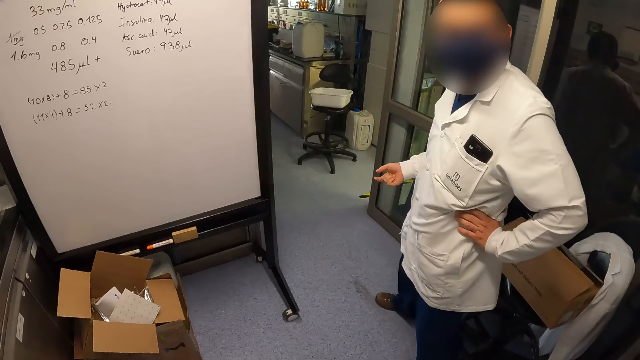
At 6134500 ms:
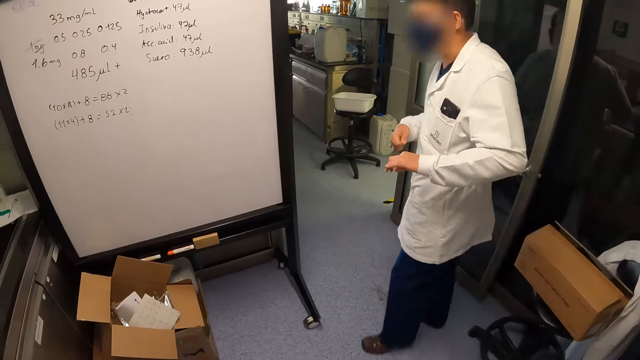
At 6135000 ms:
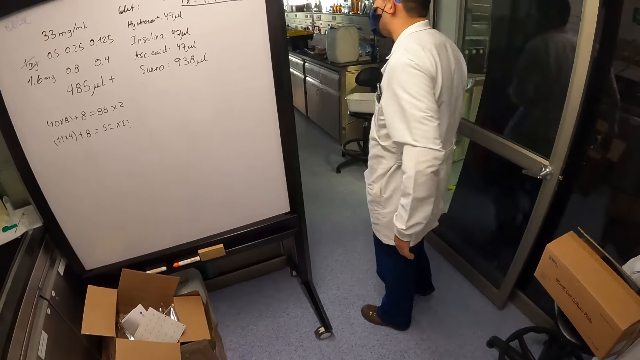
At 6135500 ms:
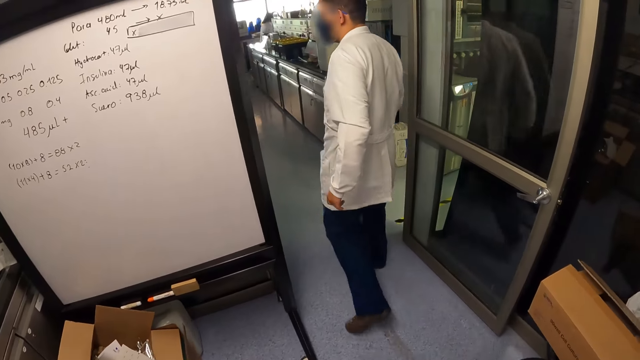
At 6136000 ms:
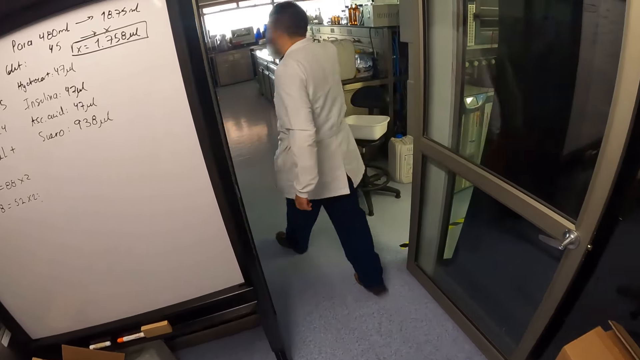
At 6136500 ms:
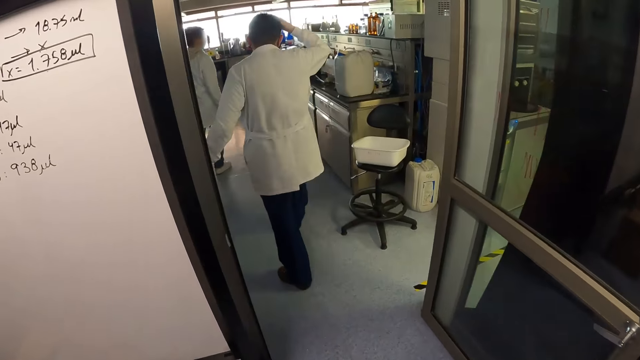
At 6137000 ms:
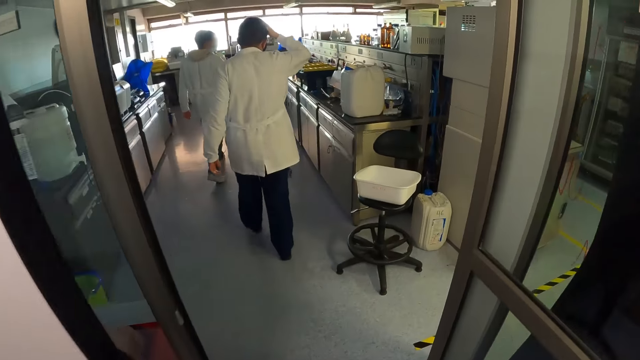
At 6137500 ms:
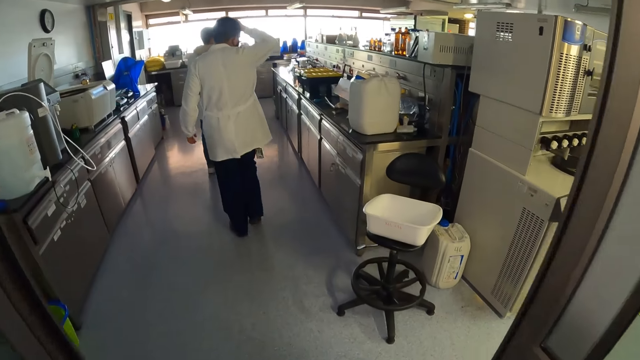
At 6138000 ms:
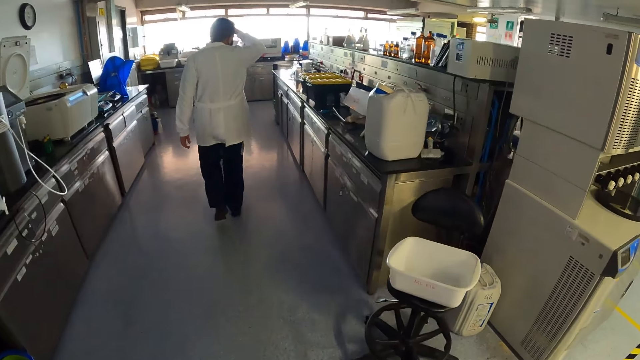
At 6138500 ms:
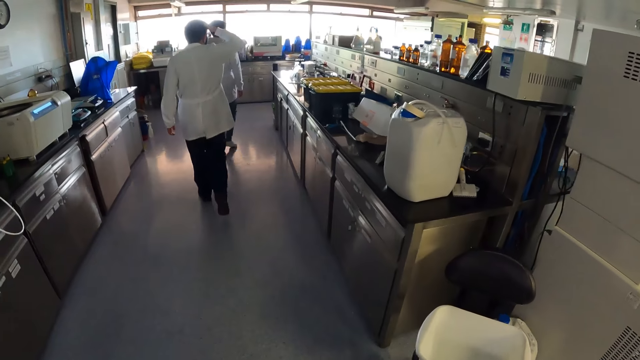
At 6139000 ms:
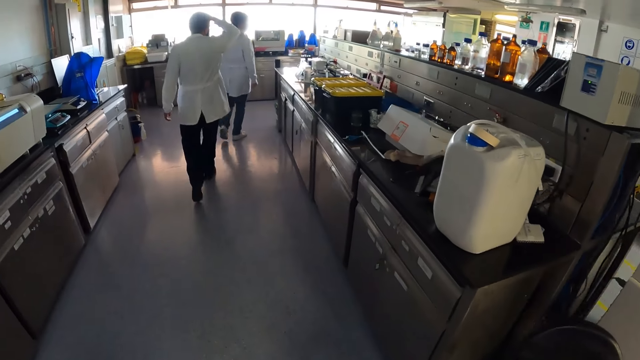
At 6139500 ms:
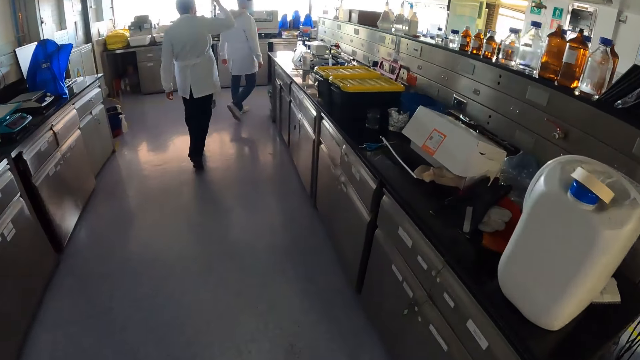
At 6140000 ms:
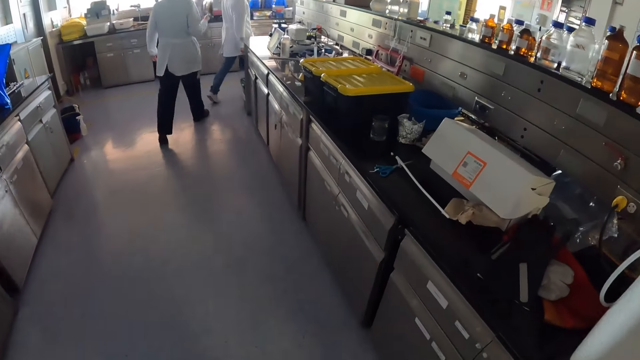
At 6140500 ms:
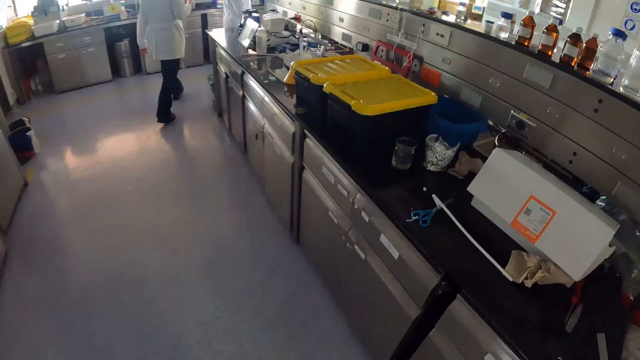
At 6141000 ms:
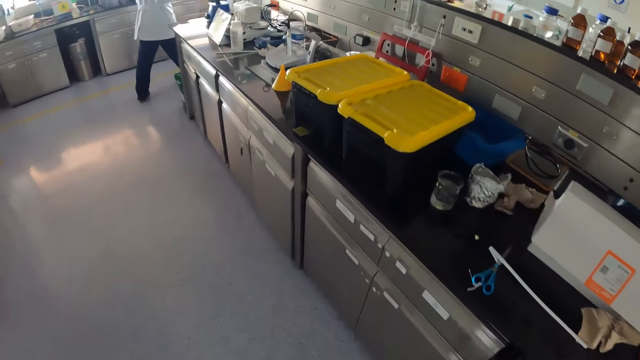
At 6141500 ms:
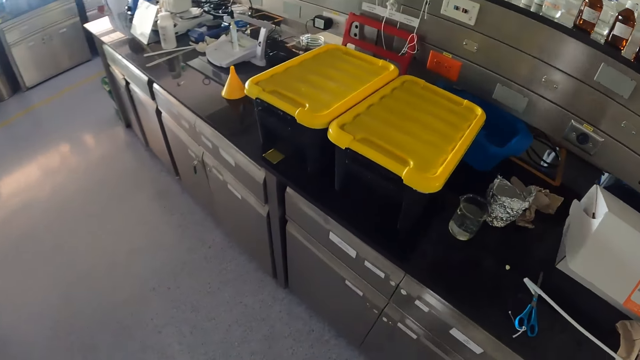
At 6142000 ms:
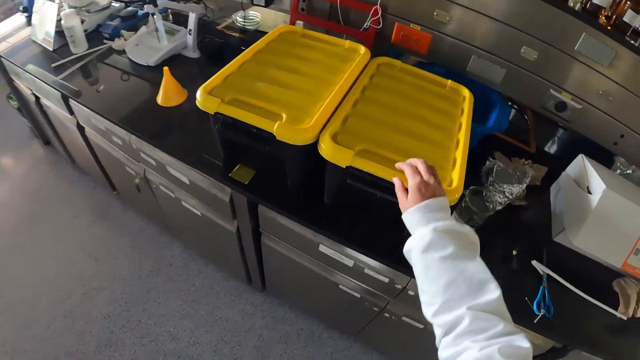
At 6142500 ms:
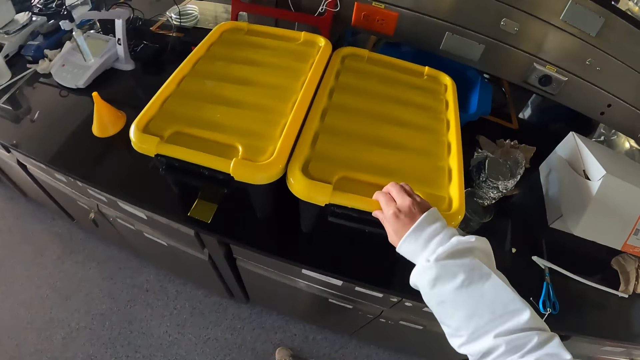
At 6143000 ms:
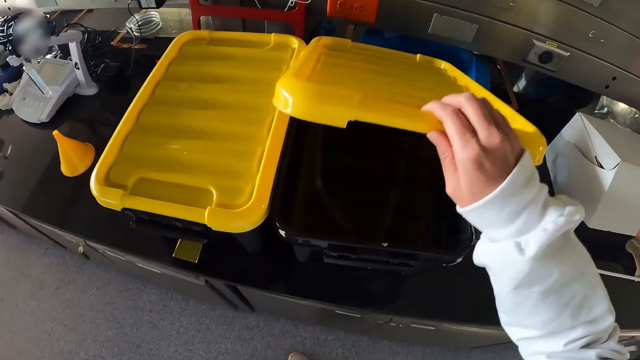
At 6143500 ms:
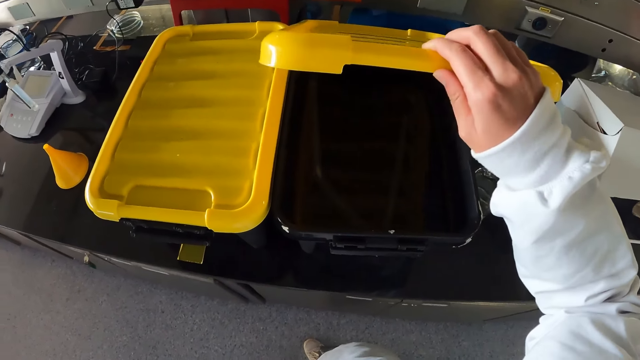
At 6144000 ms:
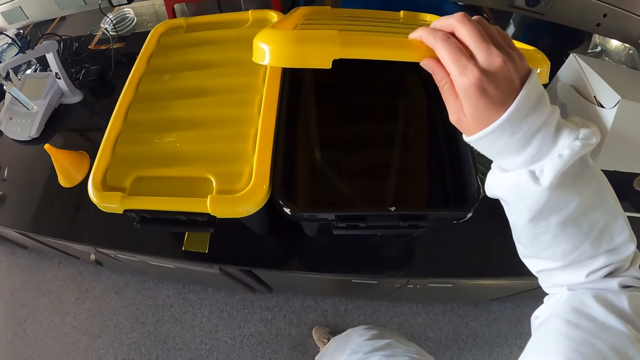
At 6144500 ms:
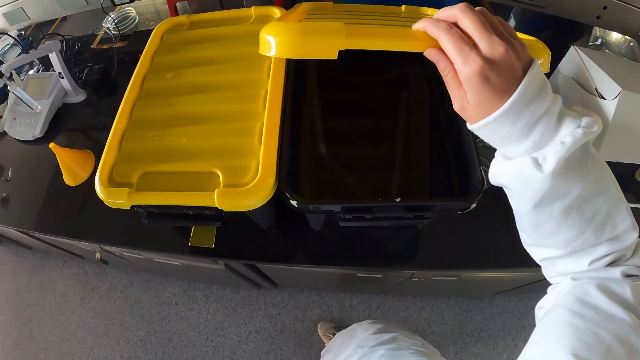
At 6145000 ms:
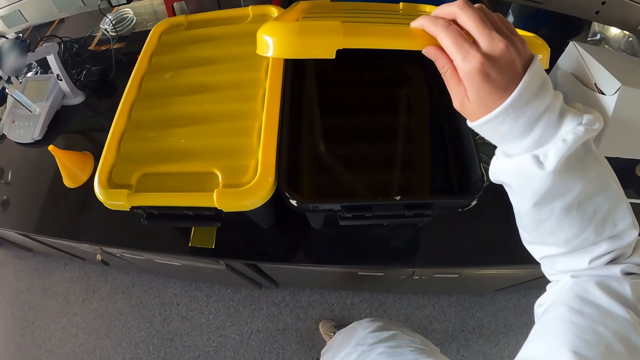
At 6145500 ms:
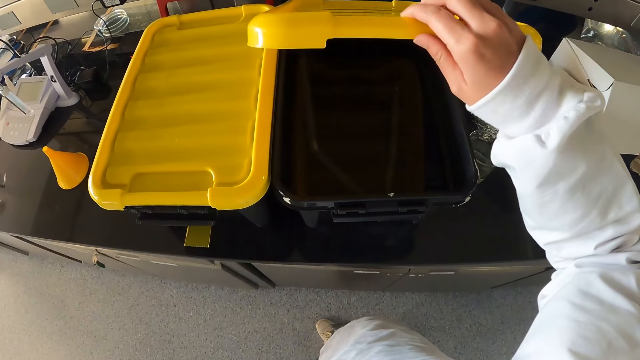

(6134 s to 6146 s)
A man walks in the room. The camera wearer walks in the room. The man scratches the head. The camera wearer looks at the boxes. They lift a lid and open the box. They hold the lid. They look at the box.

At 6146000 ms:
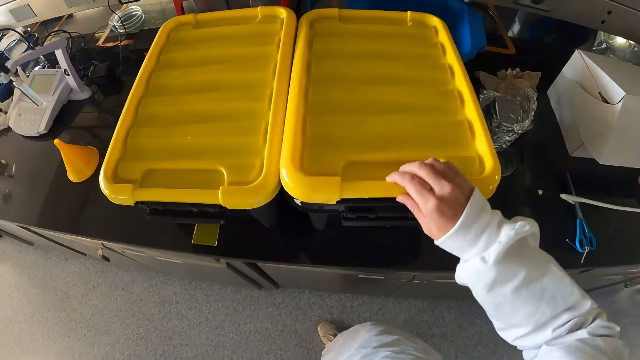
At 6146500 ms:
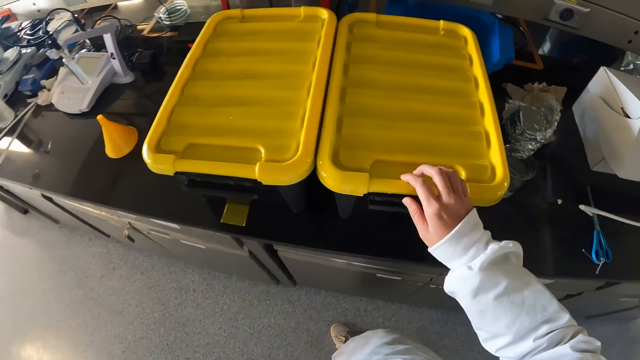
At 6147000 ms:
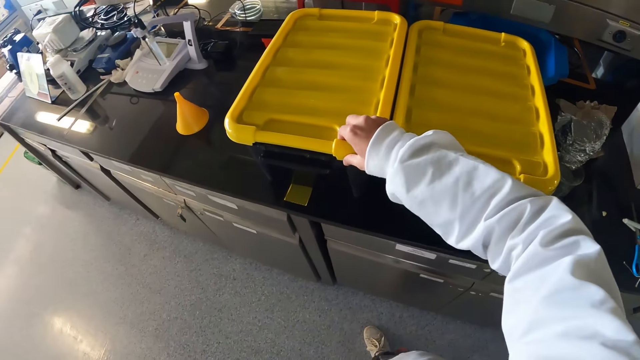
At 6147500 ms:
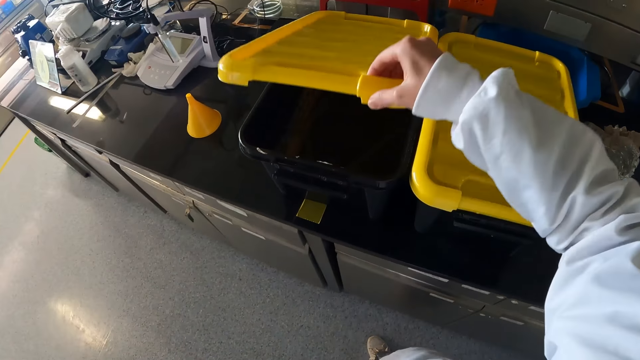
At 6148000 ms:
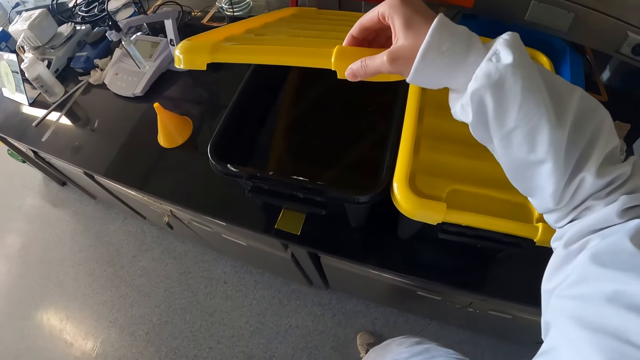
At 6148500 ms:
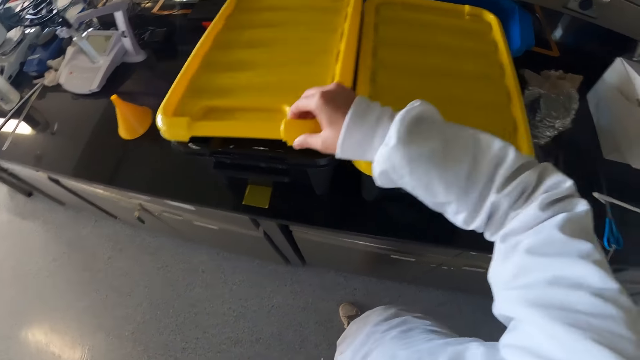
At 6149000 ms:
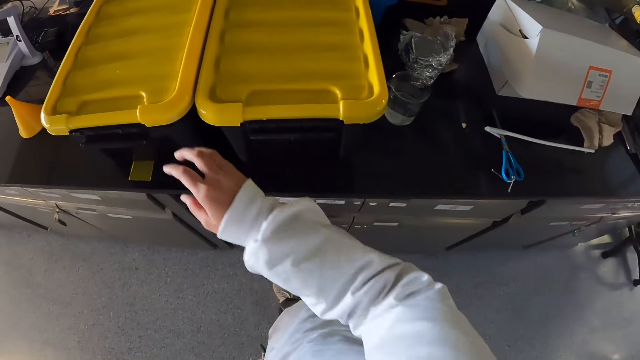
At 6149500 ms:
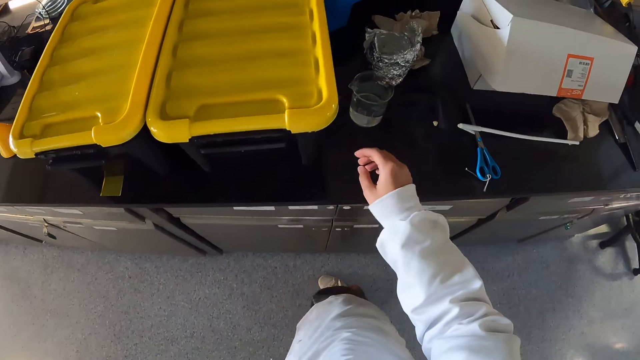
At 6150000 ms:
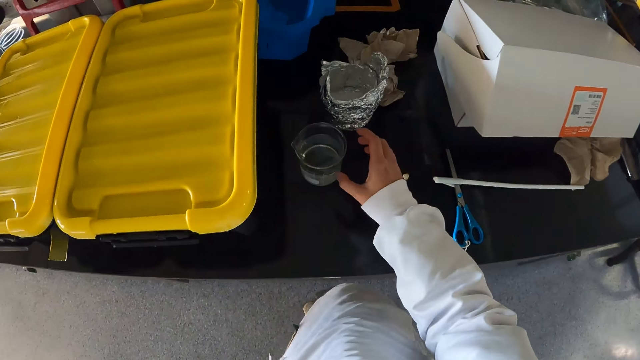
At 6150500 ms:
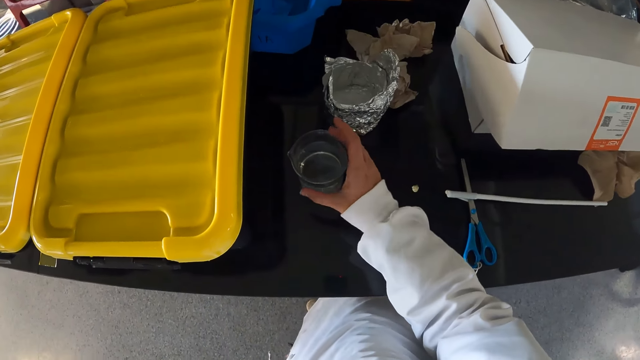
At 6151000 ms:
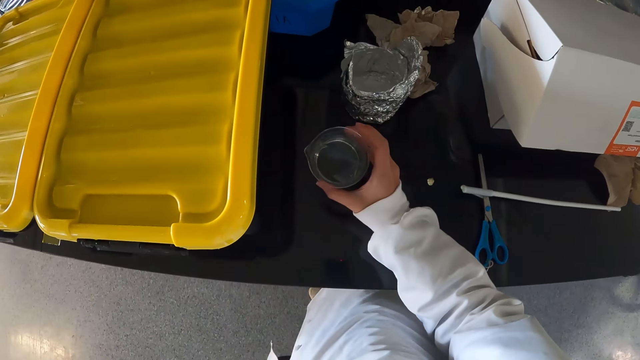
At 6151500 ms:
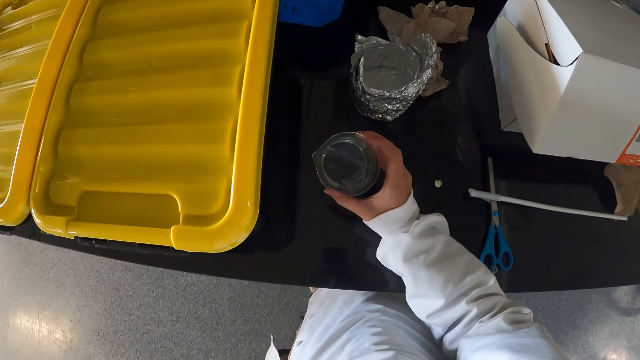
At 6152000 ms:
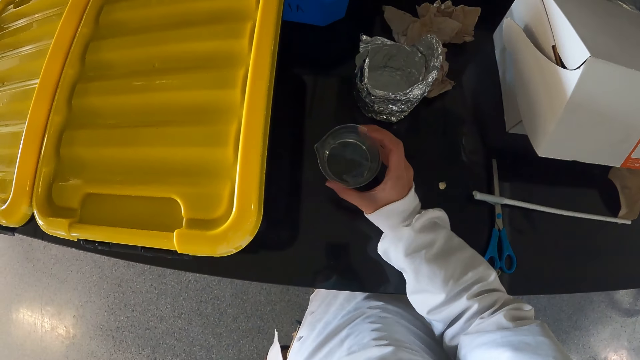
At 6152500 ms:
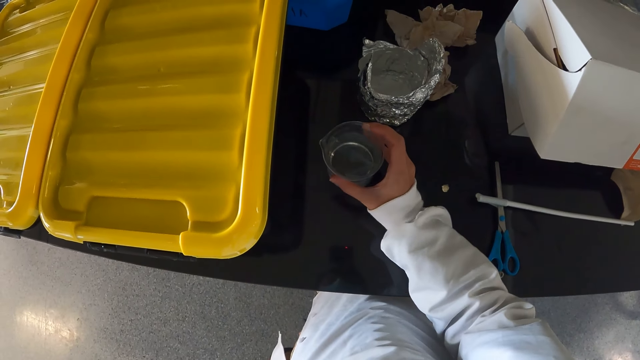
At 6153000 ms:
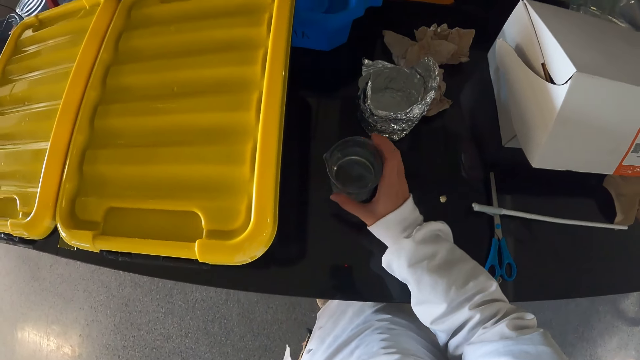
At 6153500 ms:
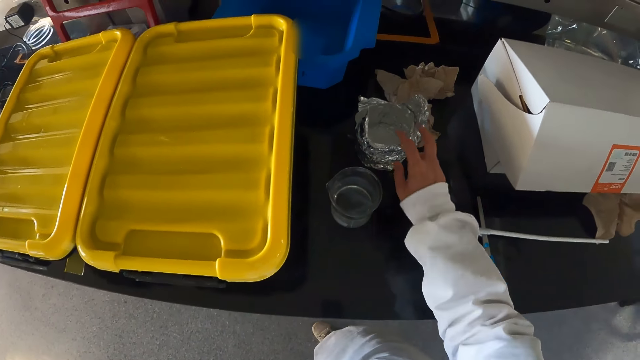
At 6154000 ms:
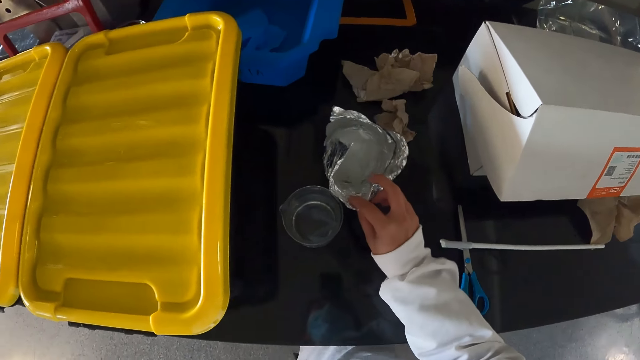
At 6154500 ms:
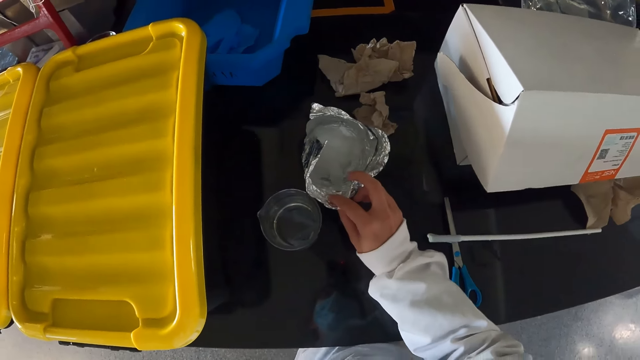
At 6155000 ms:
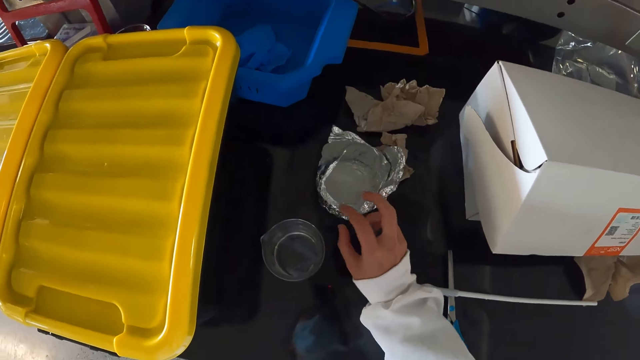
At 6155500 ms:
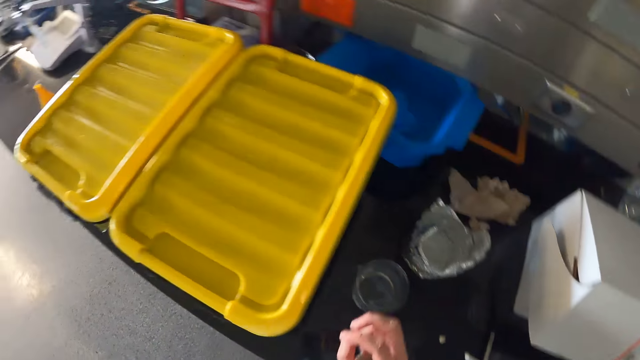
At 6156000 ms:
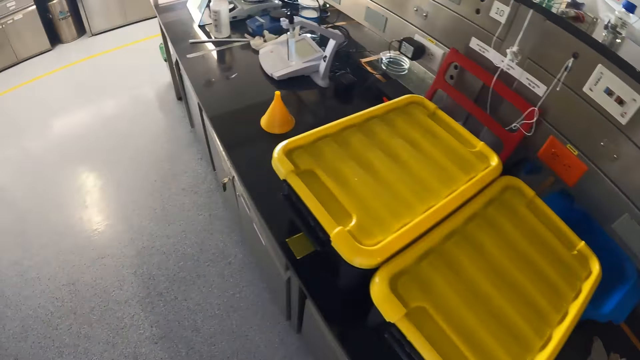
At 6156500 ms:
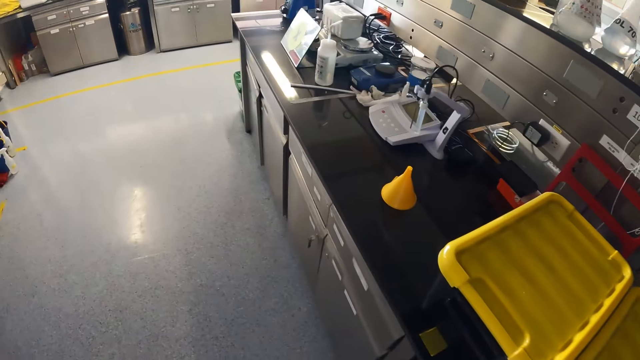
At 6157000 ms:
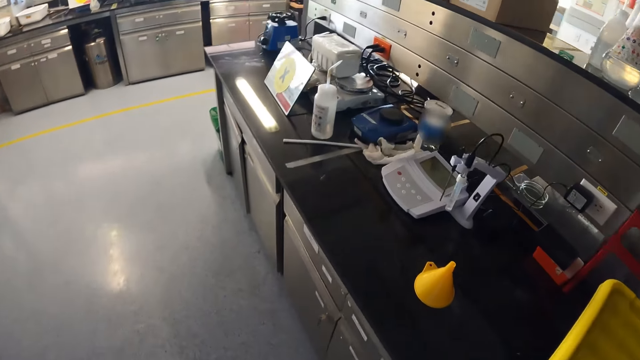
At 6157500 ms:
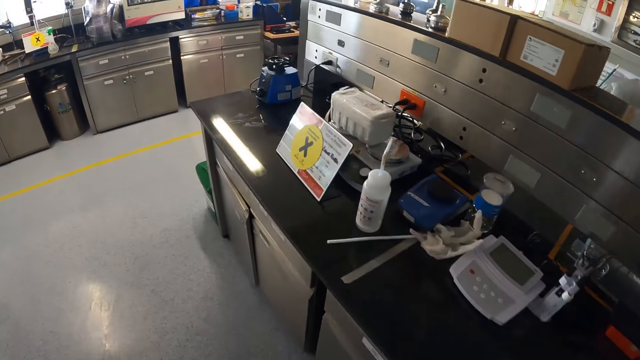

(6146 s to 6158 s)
The camera wearer closes the box. They lift the lid and open the box. They hold the lid. They close the box. They hold the water glass. They hold a foil paper. They touch something. They walk in the room.
